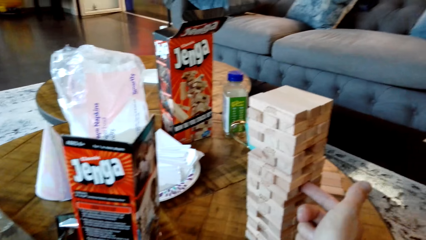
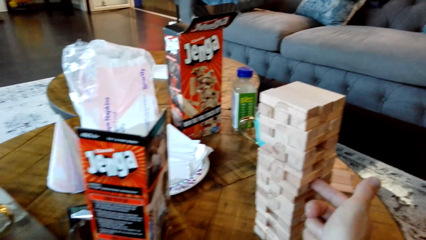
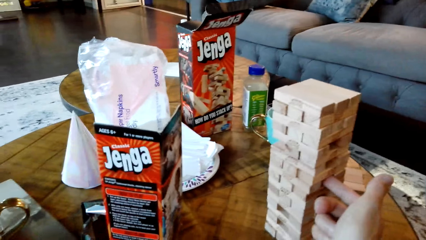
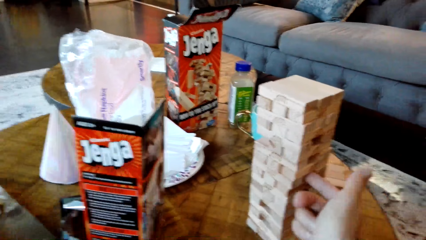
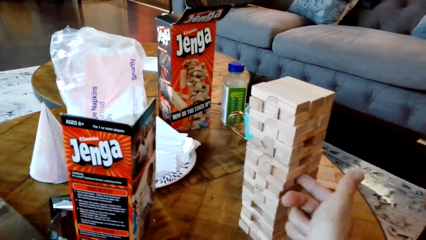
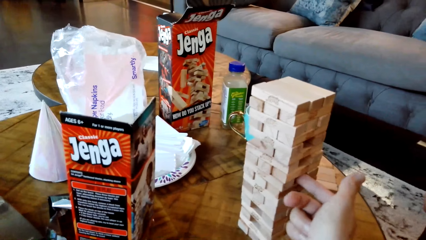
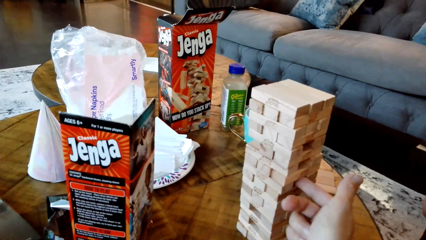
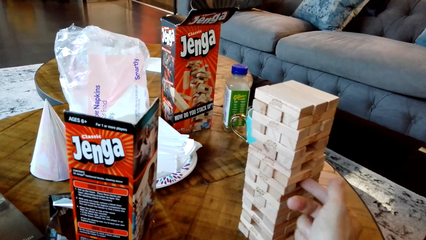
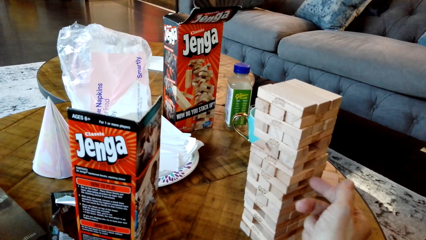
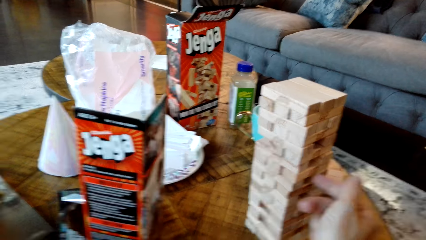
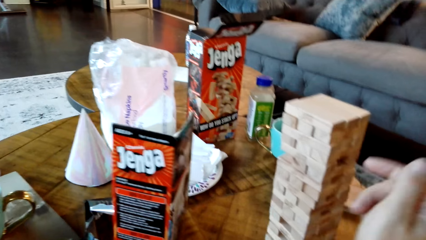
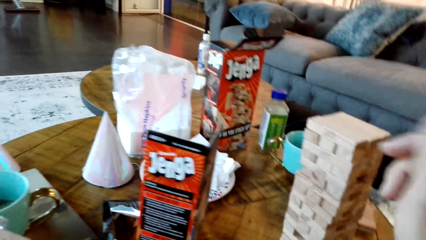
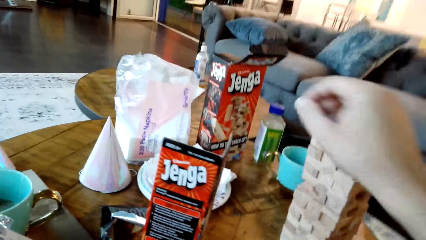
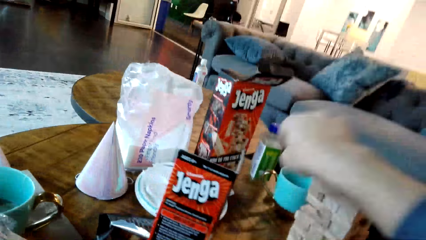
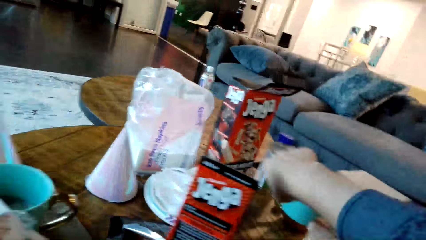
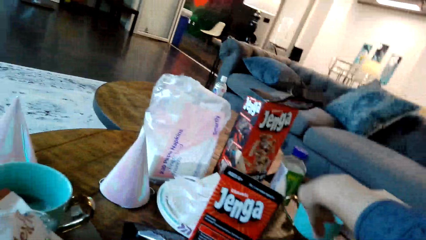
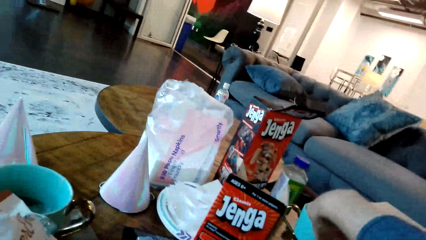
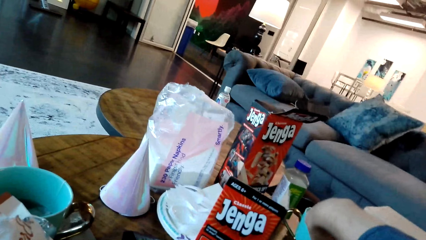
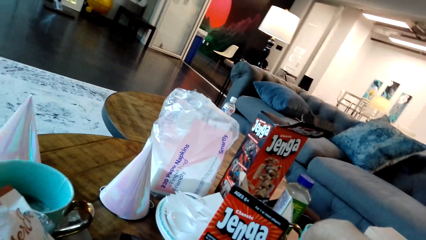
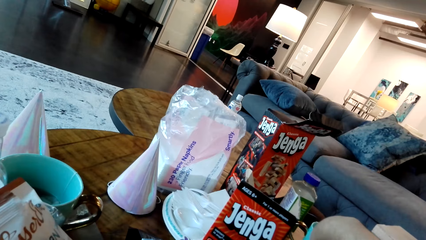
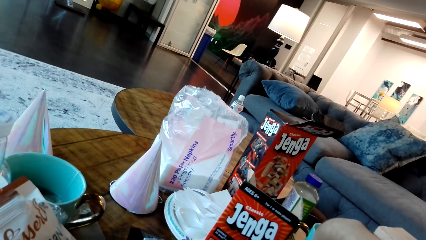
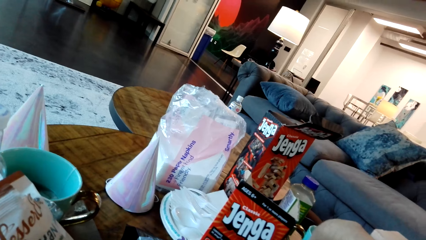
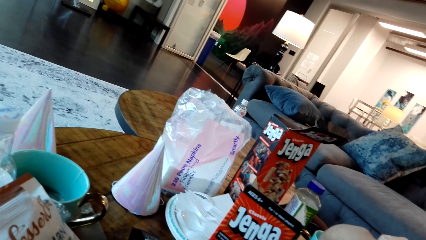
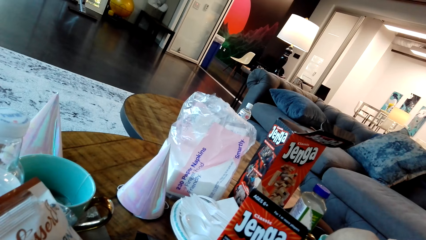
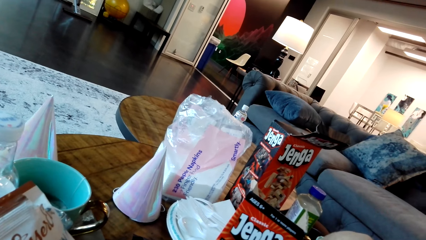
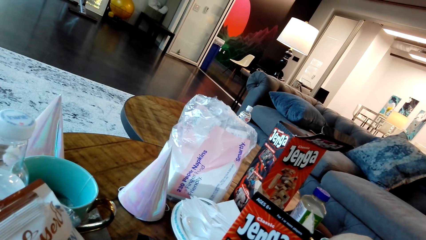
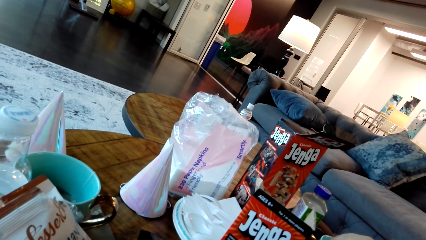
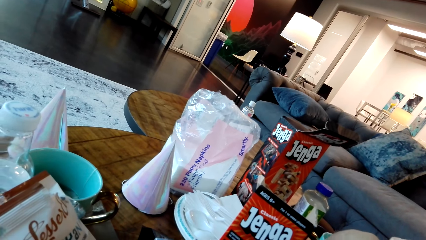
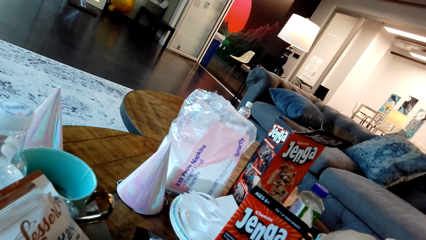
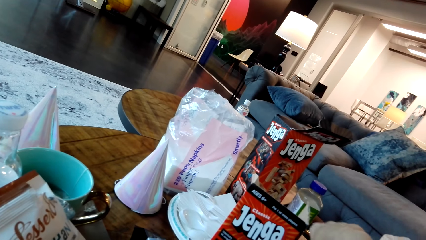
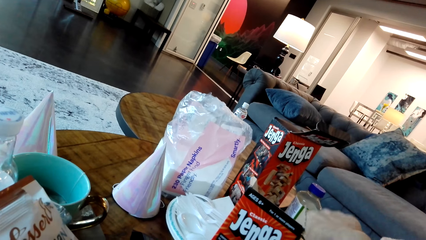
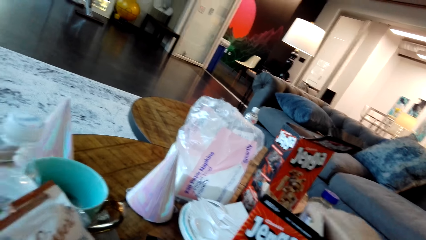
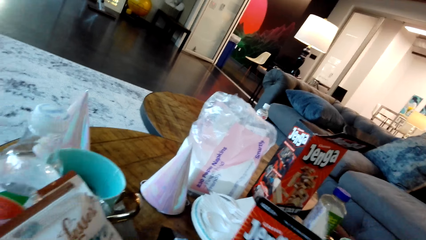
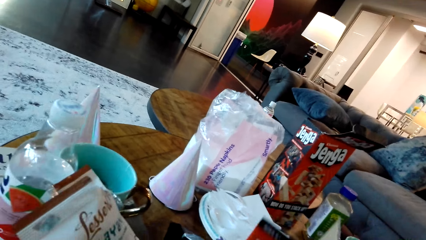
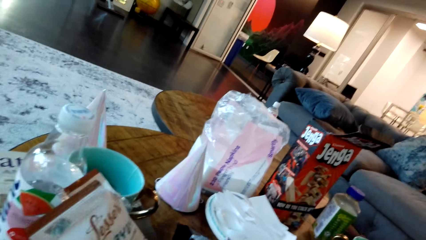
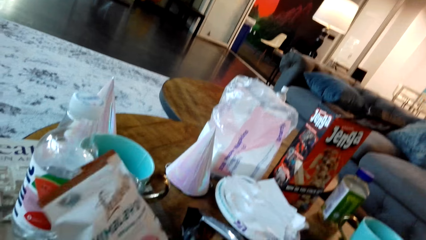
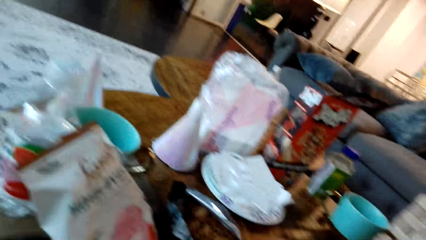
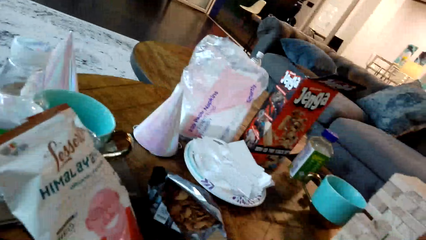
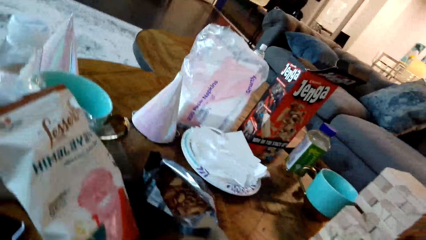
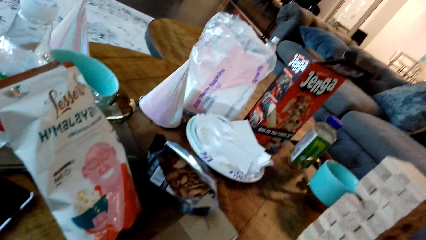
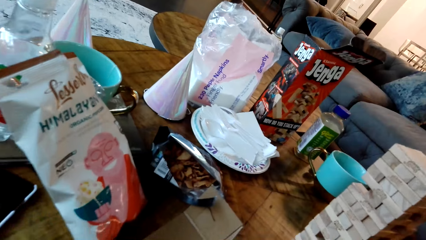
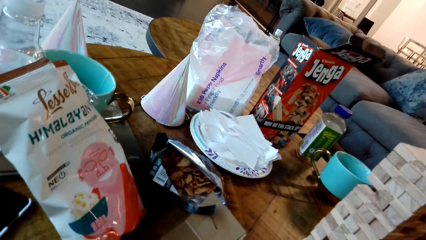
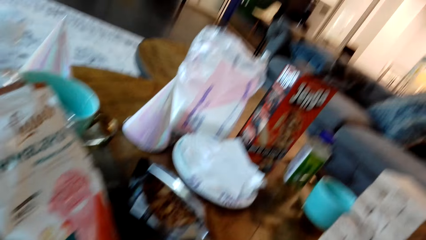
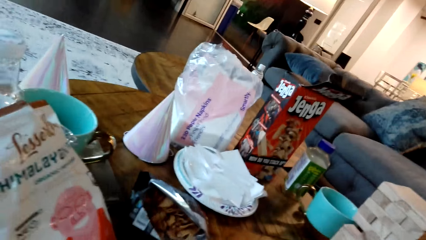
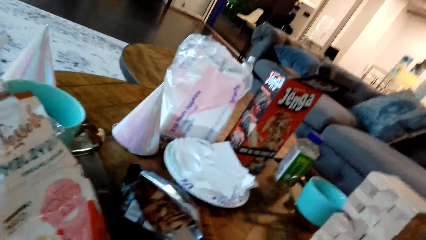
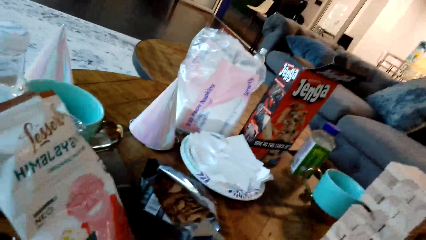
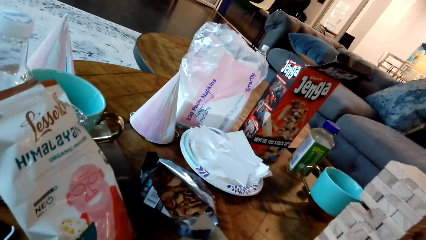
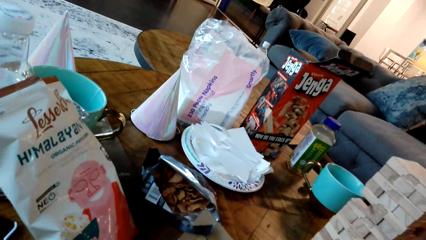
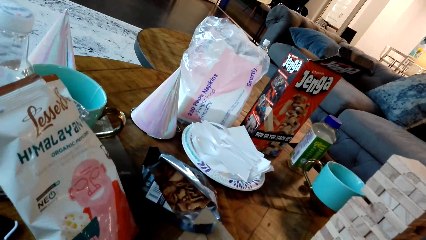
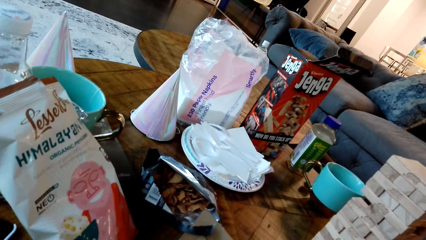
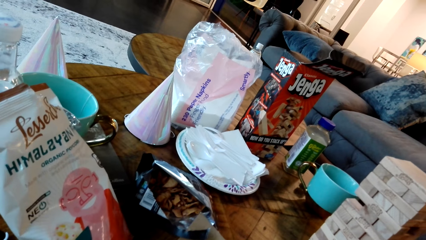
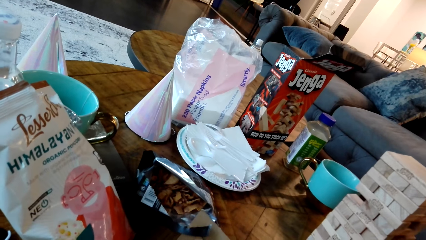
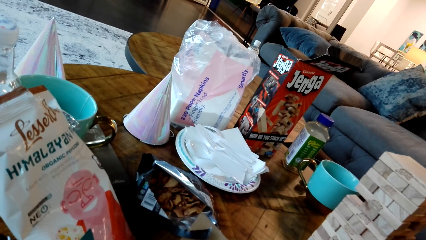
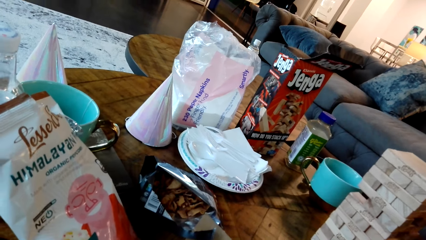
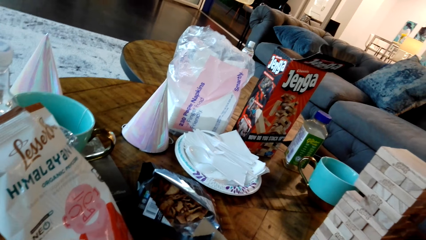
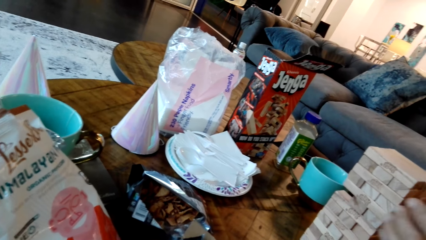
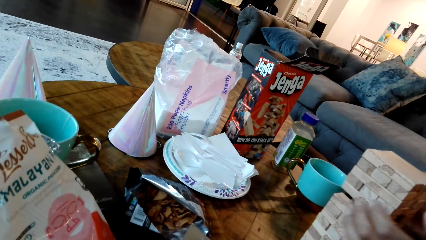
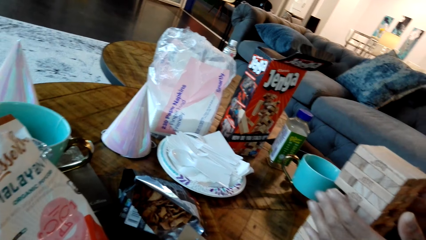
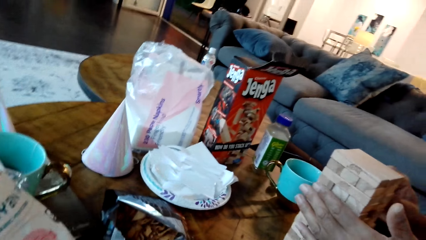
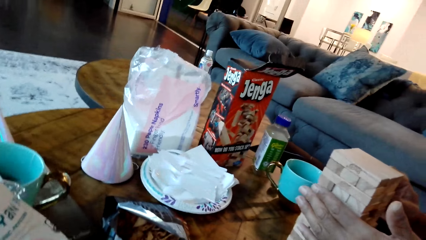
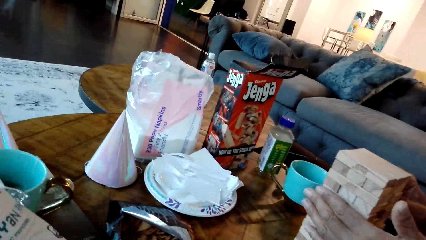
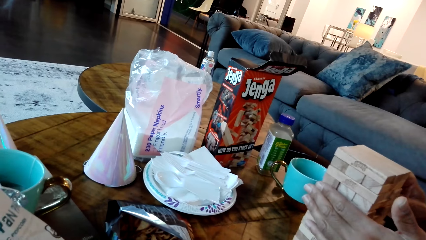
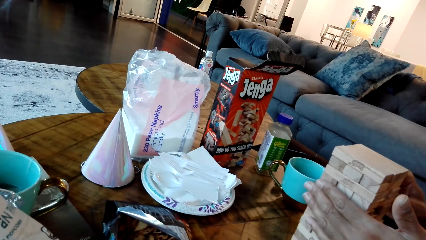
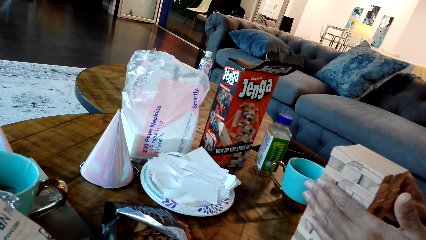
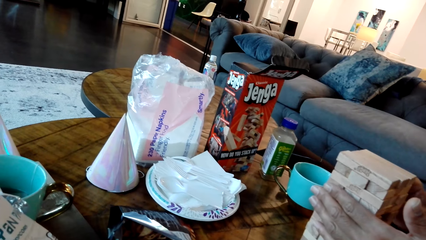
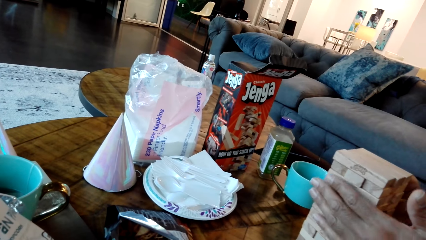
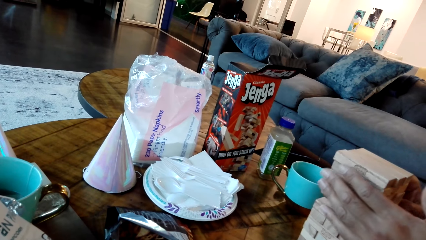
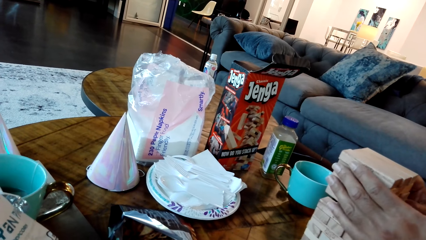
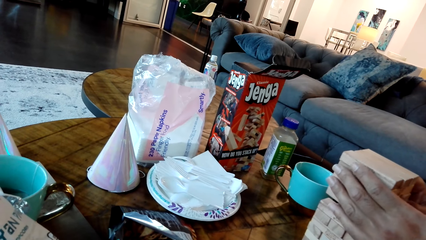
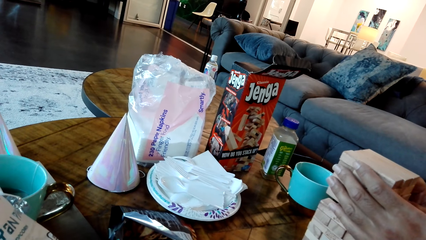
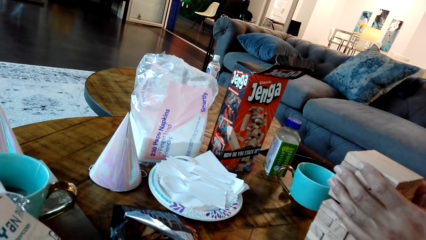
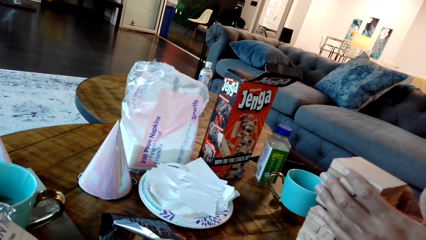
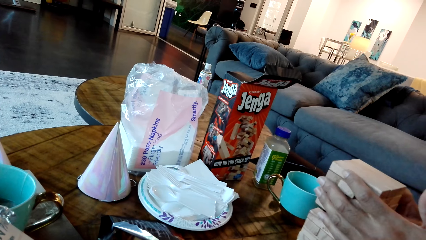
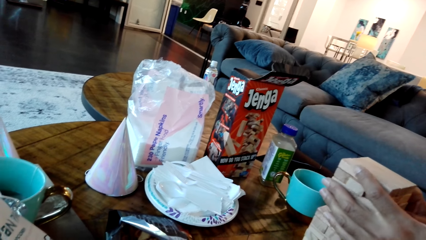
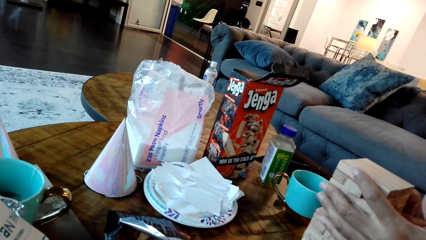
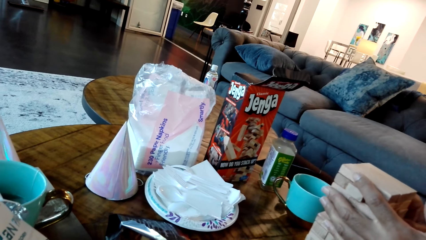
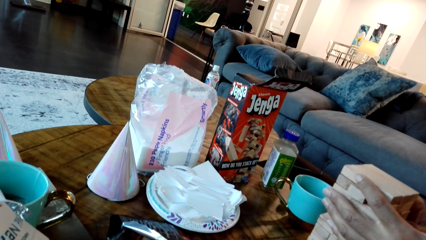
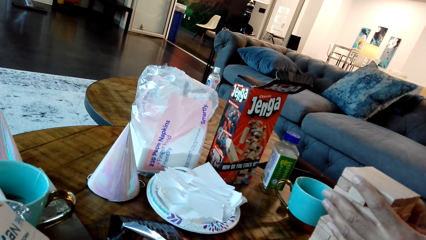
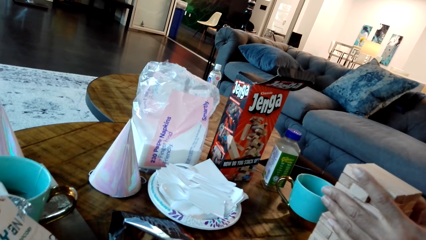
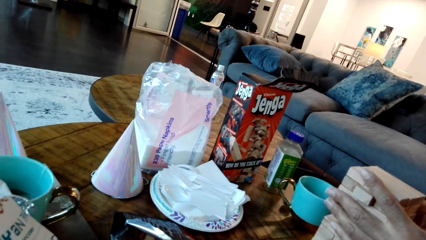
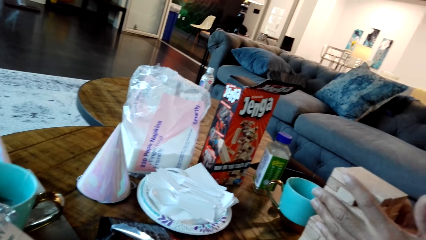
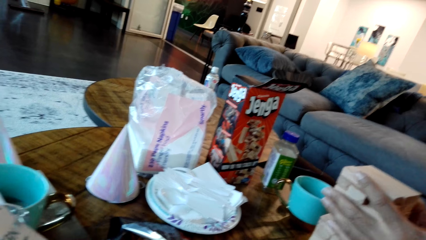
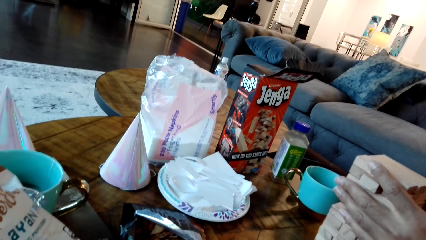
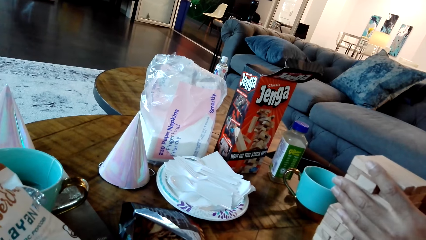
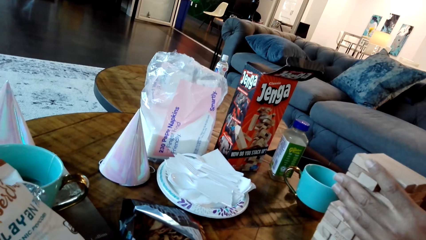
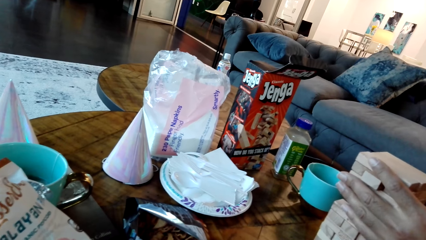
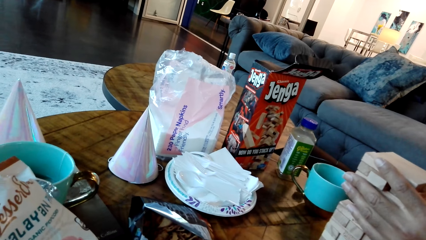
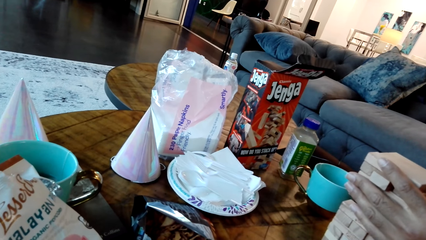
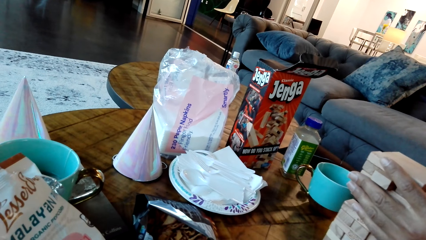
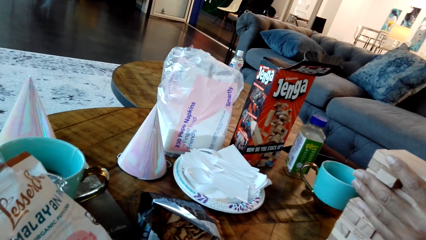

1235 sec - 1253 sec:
The camera wearer pulls the block from the stack. They drop the block on the table. They look at the snacks. A man holds the blocks together and grabs the jenga blocks on the table.
